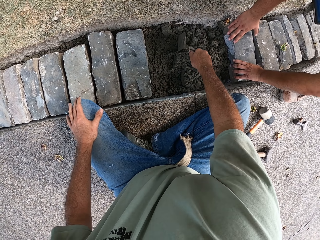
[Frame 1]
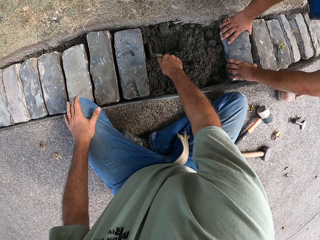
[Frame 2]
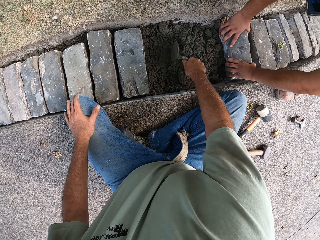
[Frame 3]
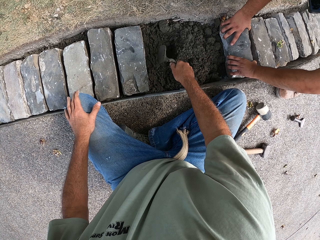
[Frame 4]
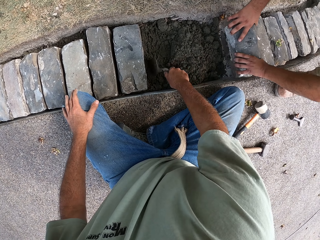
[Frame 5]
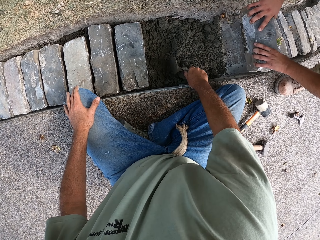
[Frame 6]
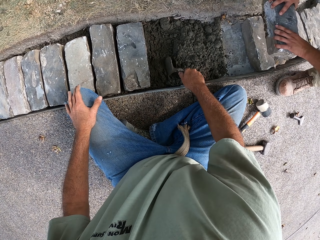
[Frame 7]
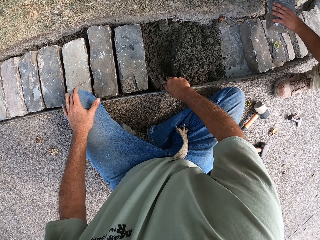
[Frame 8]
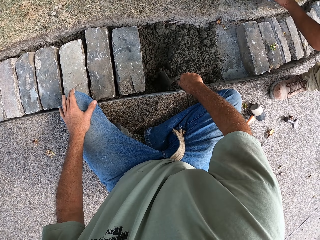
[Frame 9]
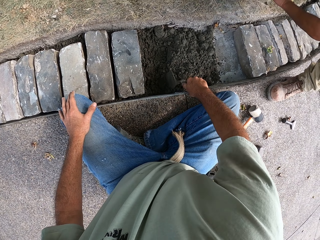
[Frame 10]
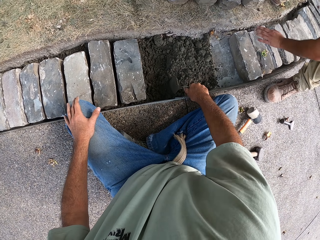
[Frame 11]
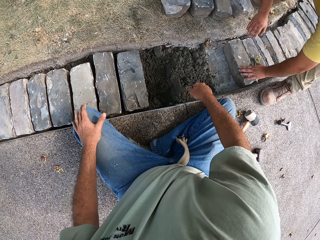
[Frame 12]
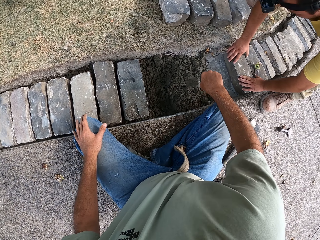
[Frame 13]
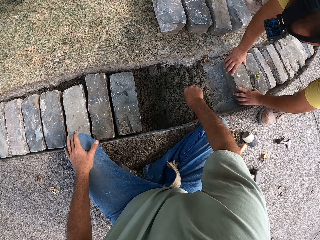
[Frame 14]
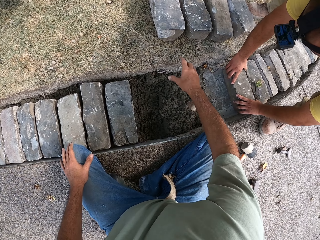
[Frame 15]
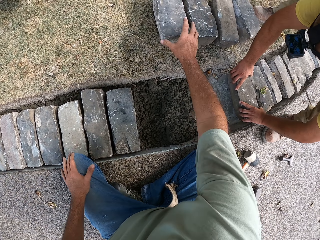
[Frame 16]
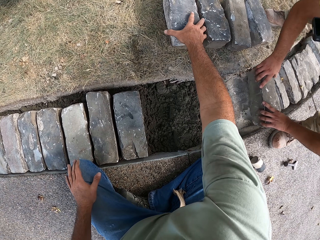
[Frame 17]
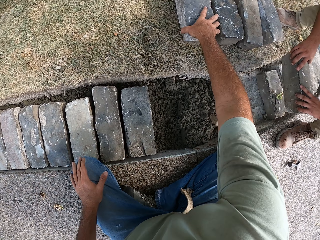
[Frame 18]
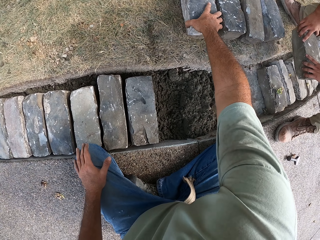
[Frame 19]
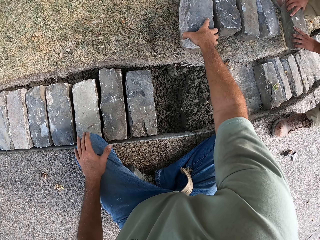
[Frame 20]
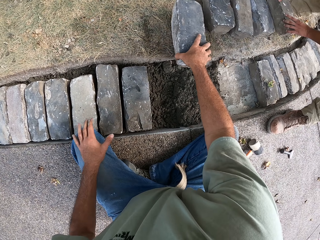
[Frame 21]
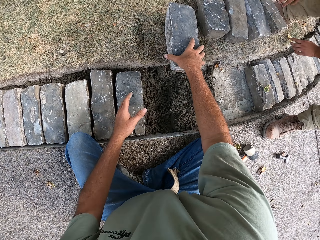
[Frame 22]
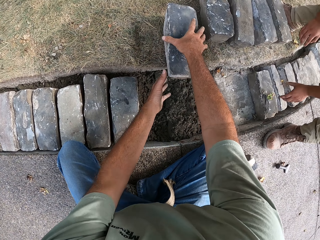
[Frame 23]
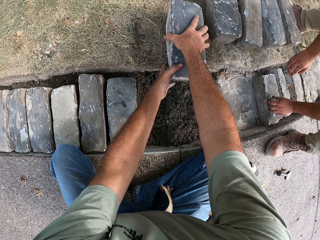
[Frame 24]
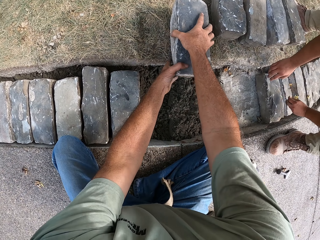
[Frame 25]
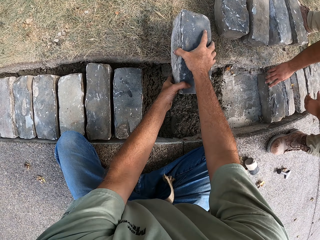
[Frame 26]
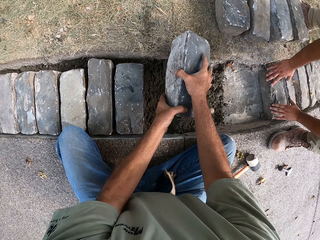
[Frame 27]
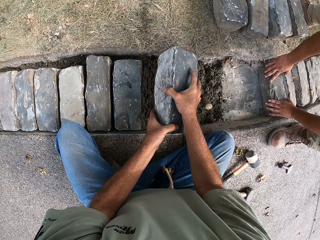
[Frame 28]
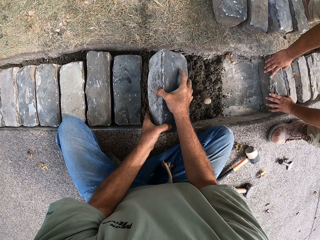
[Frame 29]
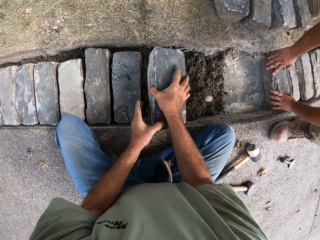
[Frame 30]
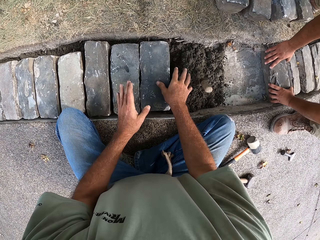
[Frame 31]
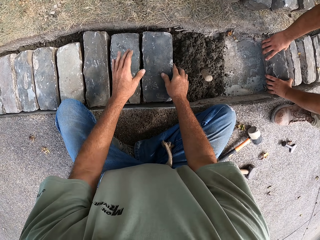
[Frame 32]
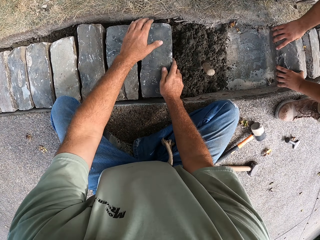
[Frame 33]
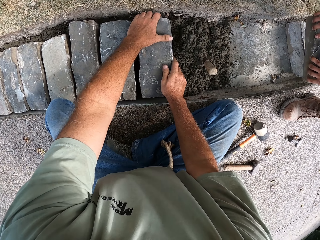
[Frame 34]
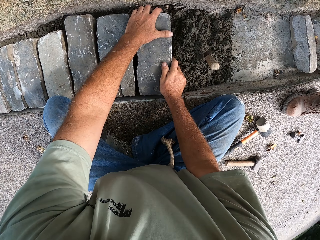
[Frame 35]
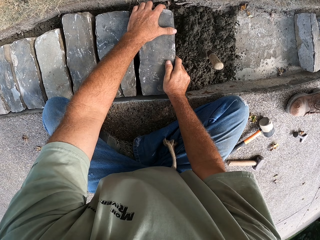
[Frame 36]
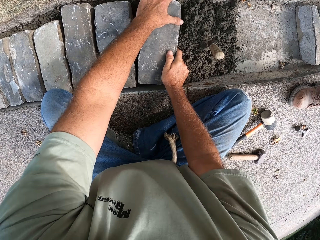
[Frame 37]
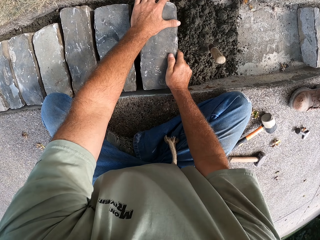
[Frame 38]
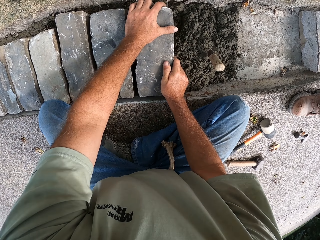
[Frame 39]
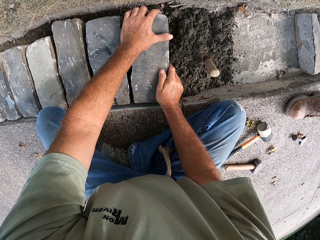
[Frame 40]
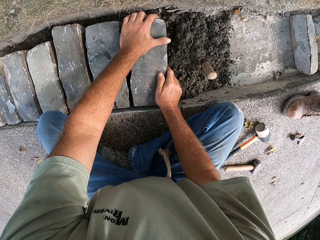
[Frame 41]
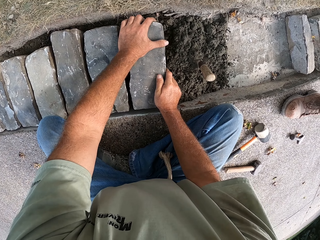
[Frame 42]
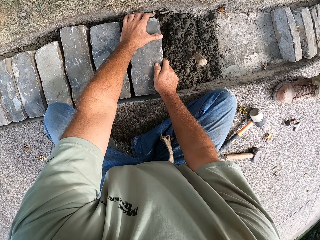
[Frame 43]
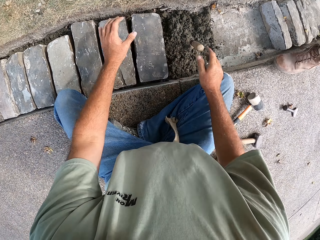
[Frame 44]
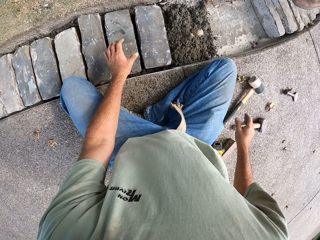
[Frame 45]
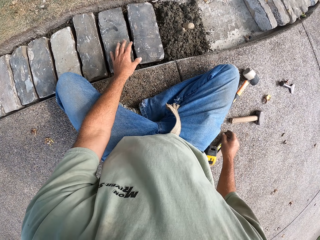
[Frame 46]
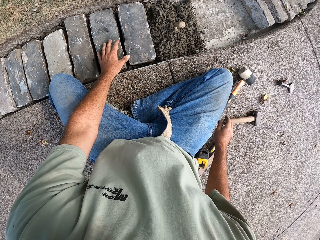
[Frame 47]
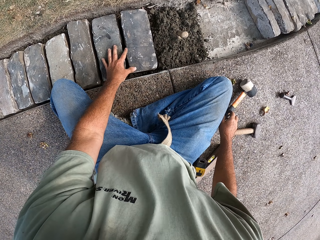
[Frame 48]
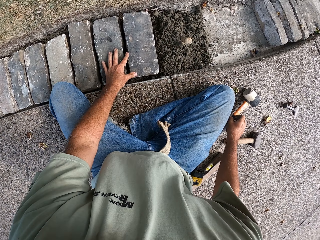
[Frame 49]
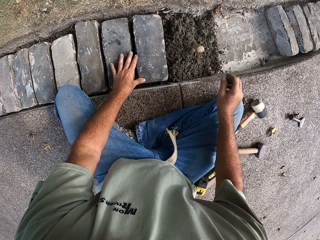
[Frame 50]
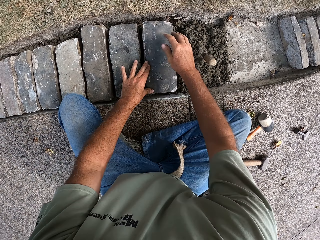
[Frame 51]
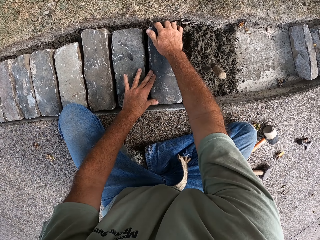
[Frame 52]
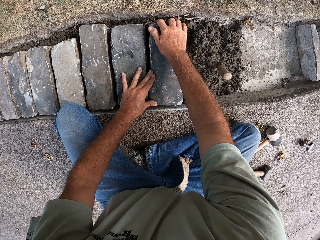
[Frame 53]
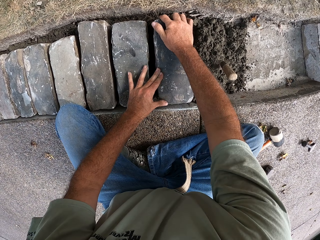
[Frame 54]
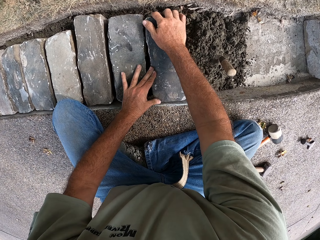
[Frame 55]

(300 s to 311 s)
A person removes the brick. The camera wearer puts the trowel on the concrete. He picks up a block with his right hand. He puts the block in the concrete.

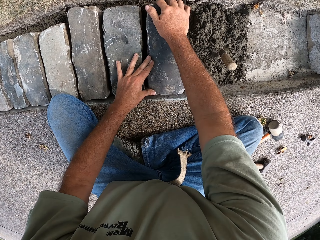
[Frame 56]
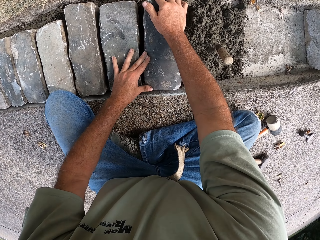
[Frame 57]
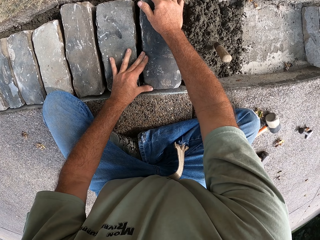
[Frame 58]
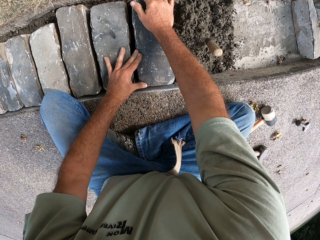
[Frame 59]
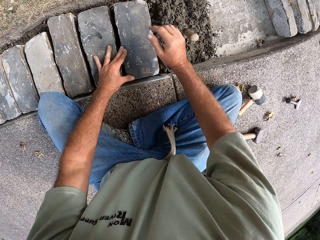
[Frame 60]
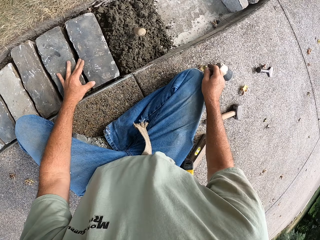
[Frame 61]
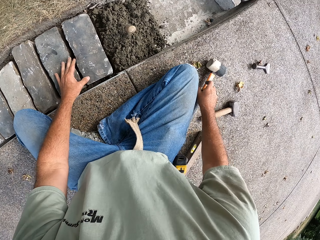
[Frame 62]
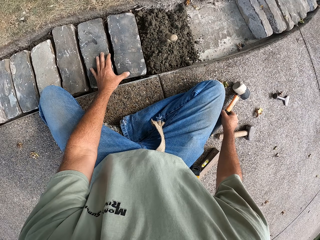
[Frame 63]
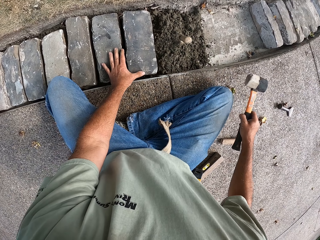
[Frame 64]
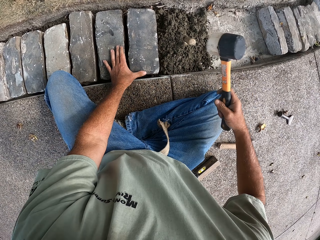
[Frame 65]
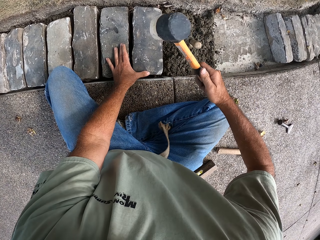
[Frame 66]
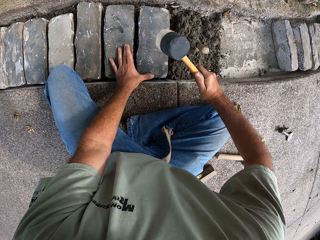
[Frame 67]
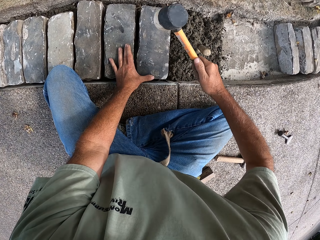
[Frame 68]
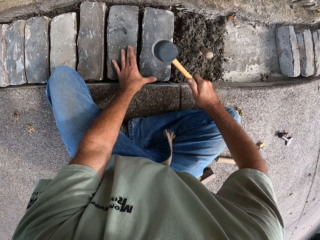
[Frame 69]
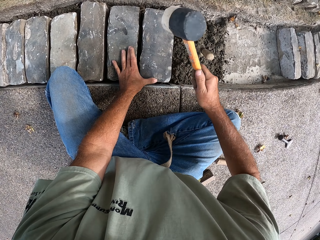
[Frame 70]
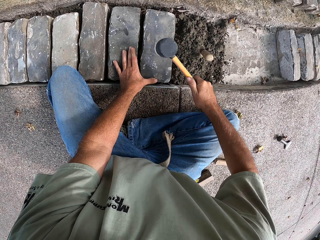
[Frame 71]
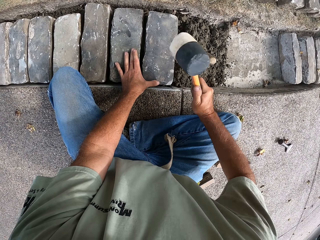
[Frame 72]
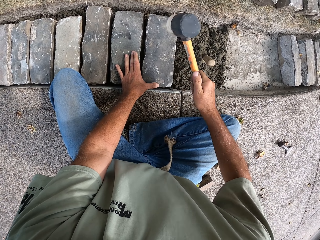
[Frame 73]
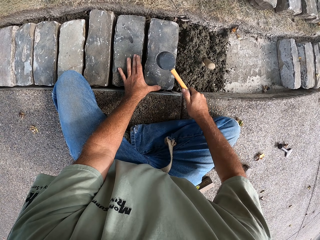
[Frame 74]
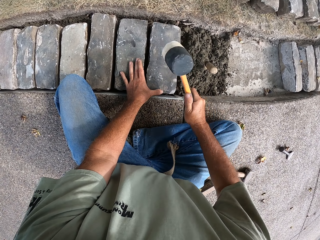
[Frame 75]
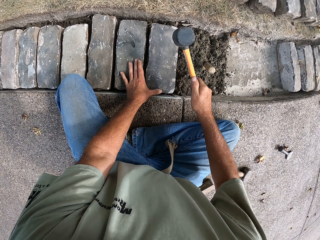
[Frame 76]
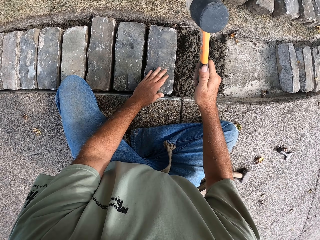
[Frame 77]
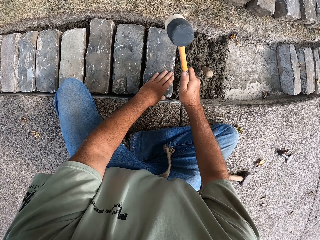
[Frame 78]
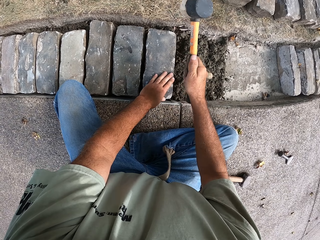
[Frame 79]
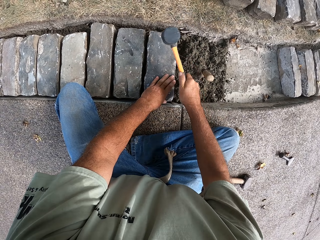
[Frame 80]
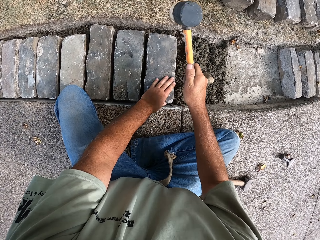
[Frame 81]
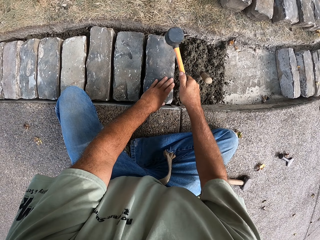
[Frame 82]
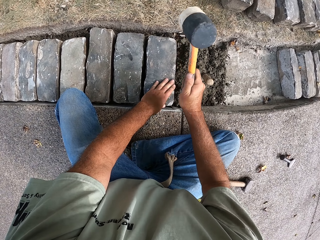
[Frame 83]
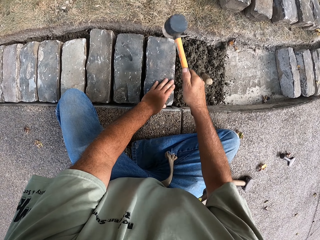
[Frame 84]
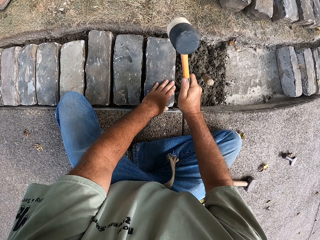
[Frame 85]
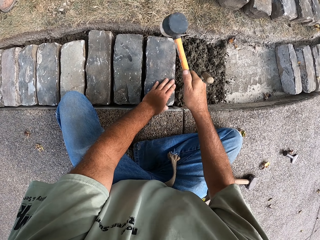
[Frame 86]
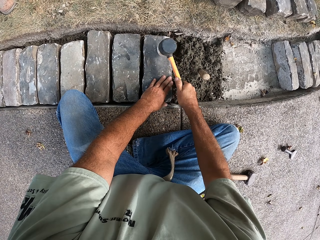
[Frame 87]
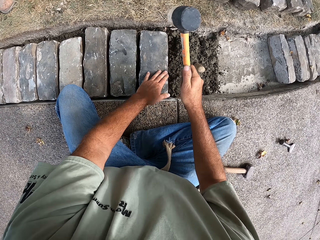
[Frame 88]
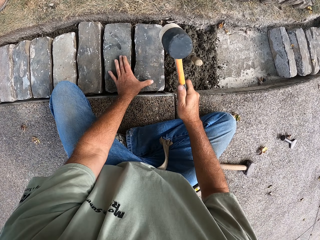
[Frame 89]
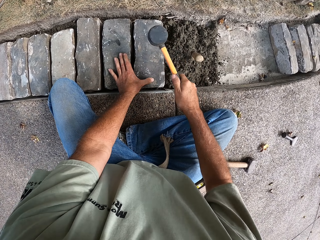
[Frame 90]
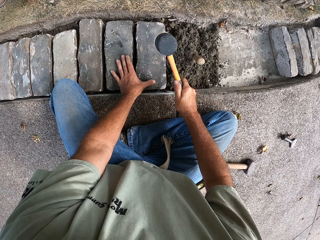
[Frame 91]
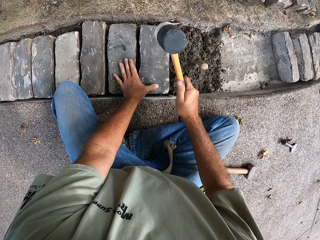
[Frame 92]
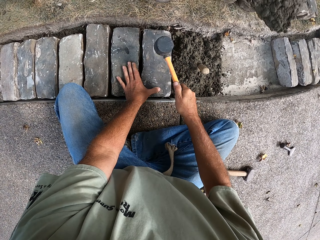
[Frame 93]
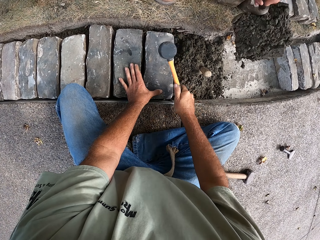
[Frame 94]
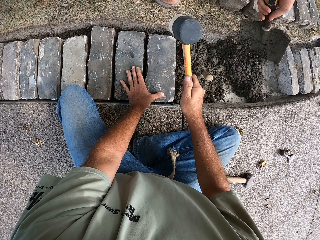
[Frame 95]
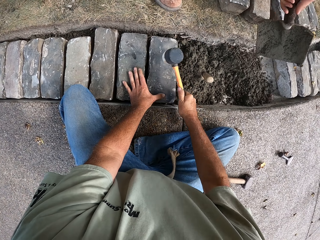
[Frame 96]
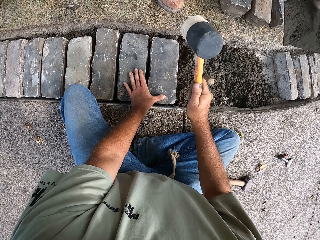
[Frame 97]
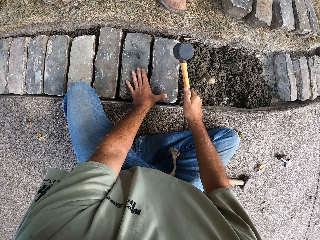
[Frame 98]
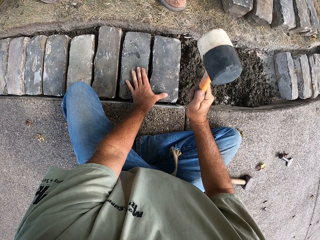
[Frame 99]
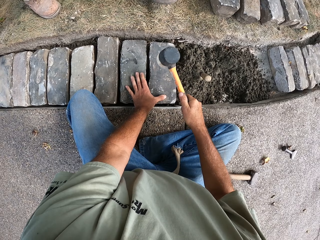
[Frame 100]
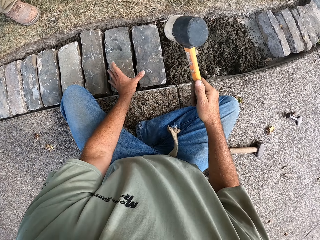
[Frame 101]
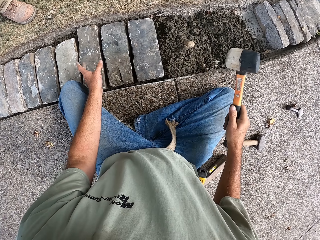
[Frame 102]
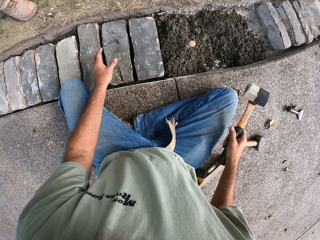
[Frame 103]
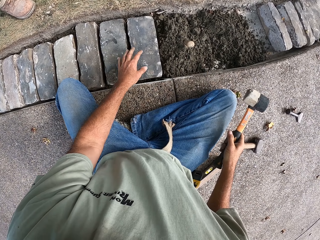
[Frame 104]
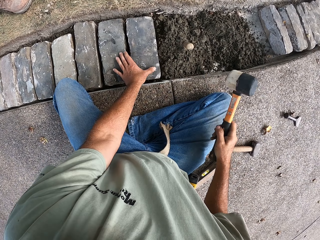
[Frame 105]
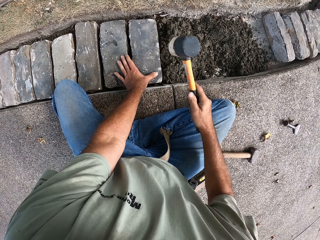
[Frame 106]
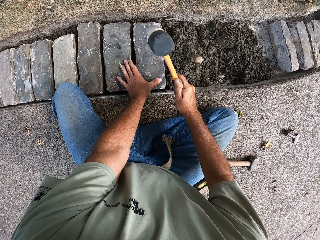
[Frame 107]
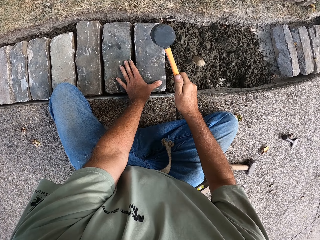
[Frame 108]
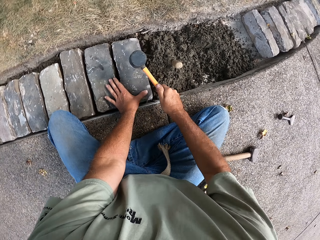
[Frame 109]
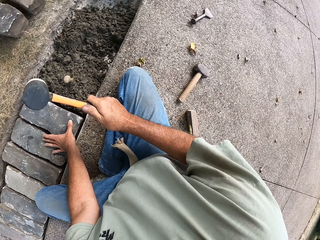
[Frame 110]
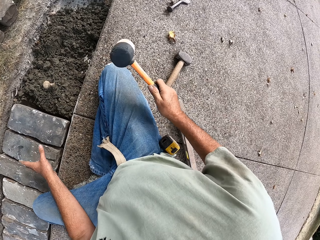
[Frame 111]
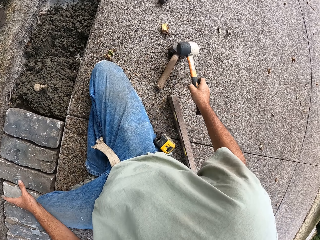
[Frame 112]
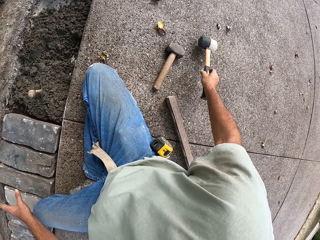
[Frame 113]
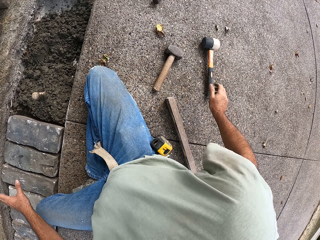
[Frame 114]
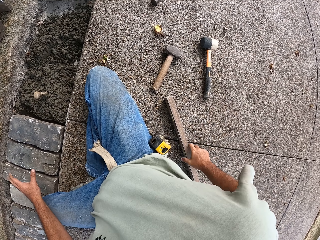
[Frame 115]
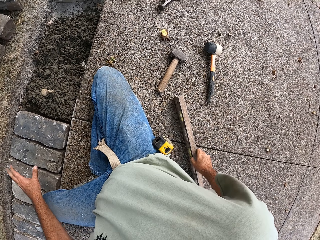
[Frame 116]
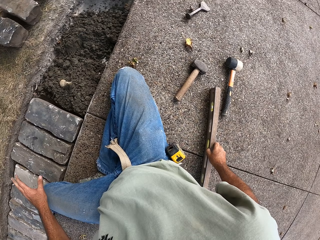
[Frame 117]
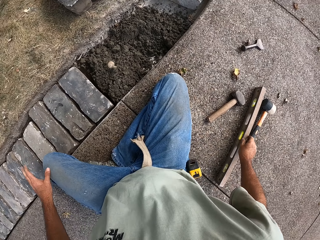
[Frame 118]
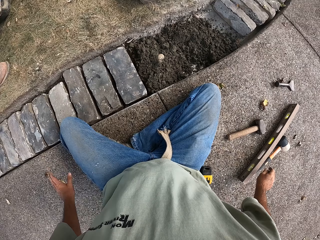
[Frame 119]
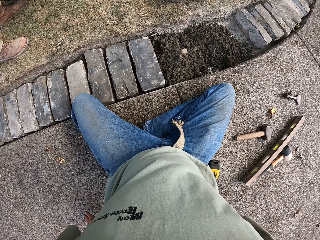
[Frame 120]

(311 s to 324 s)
The camera wearer fixes the block on the concrete. They pick up a hammer. They beat the block with the hammer. They put the hammer on the ground.
